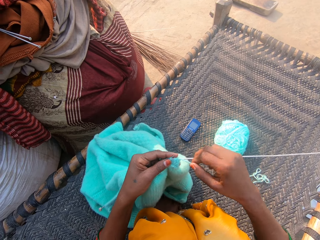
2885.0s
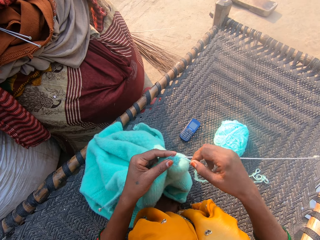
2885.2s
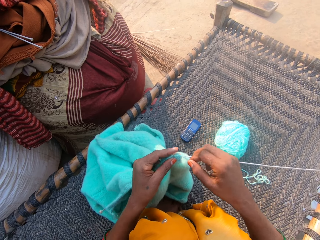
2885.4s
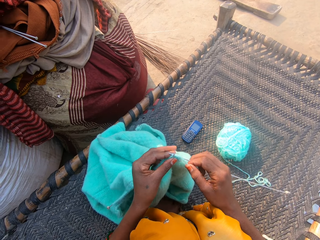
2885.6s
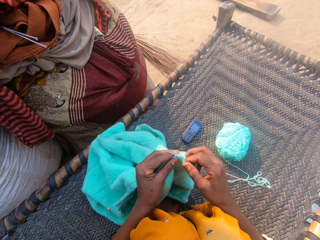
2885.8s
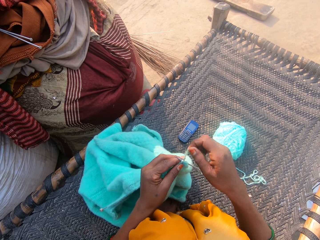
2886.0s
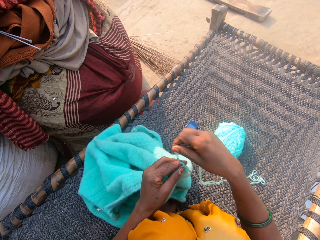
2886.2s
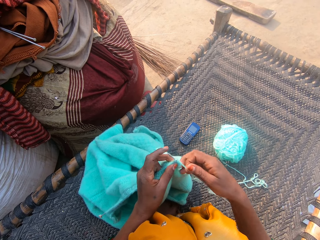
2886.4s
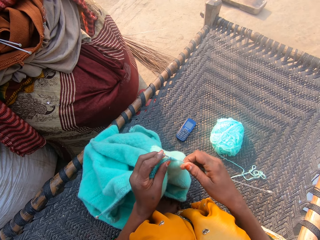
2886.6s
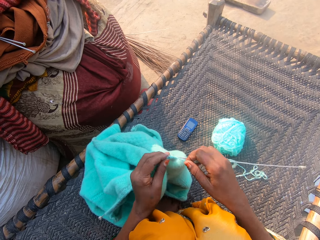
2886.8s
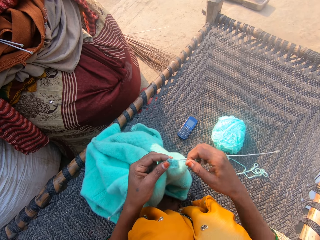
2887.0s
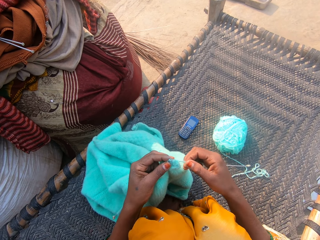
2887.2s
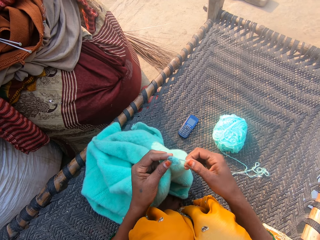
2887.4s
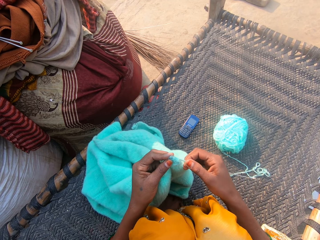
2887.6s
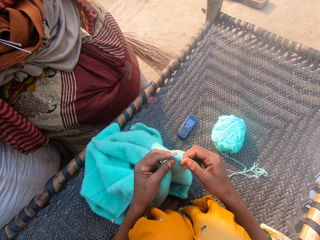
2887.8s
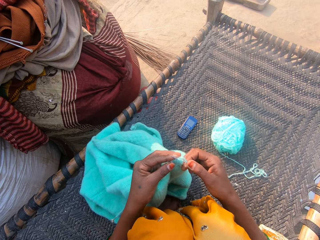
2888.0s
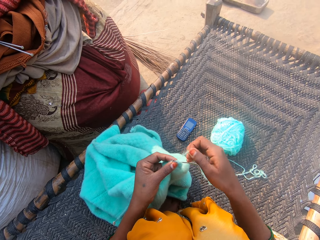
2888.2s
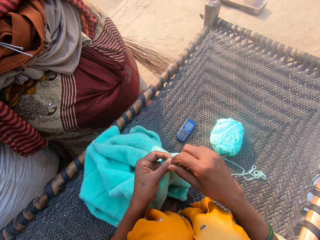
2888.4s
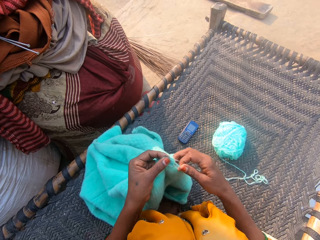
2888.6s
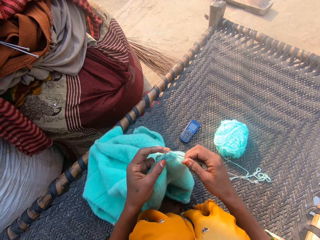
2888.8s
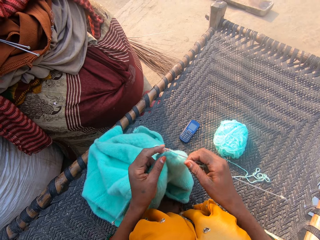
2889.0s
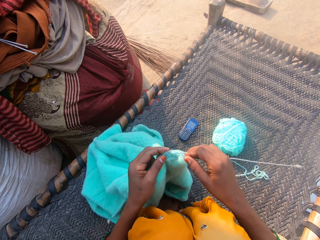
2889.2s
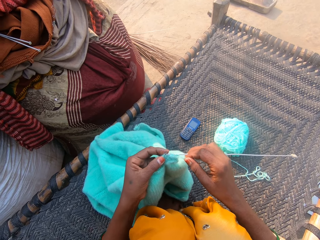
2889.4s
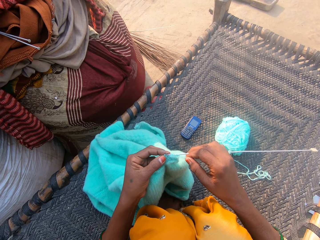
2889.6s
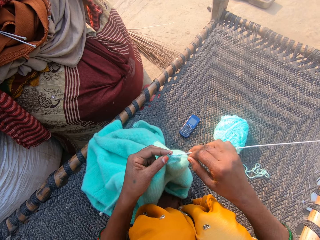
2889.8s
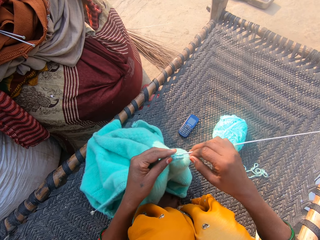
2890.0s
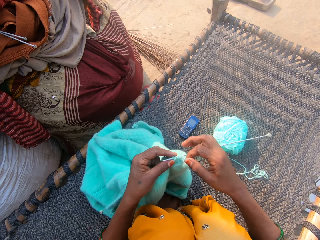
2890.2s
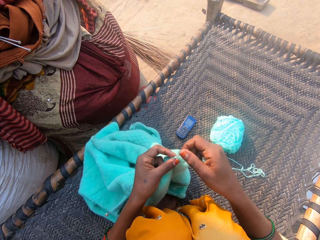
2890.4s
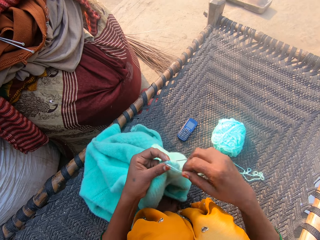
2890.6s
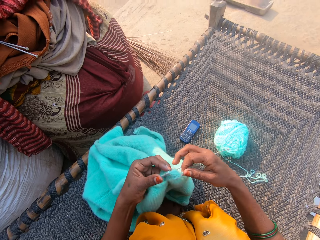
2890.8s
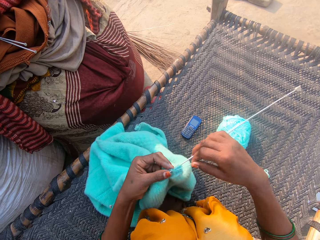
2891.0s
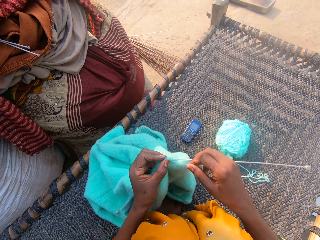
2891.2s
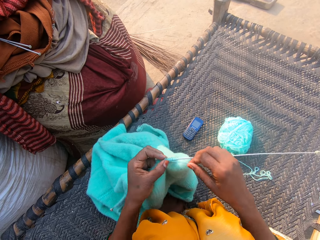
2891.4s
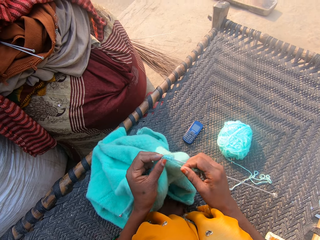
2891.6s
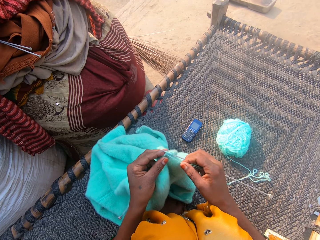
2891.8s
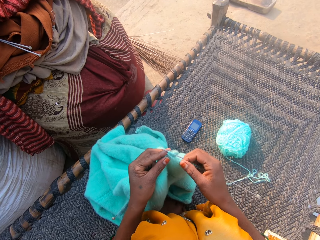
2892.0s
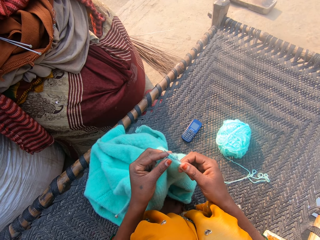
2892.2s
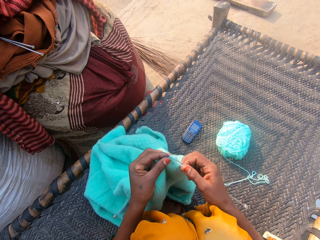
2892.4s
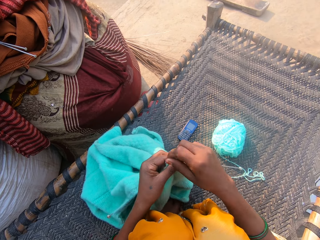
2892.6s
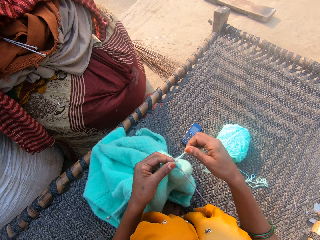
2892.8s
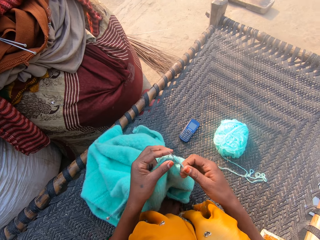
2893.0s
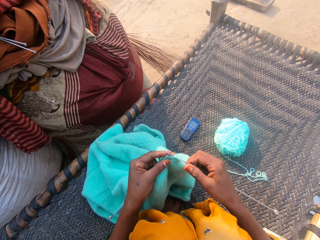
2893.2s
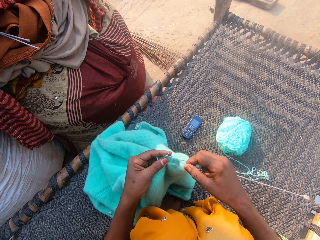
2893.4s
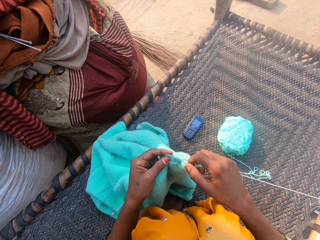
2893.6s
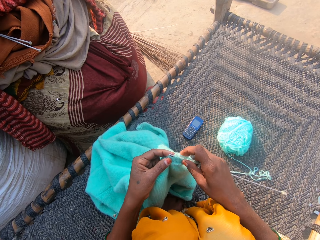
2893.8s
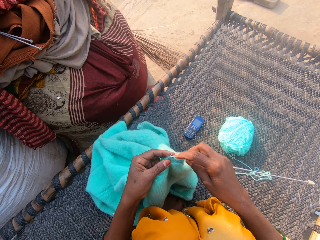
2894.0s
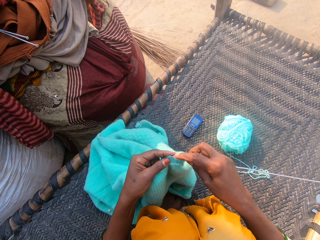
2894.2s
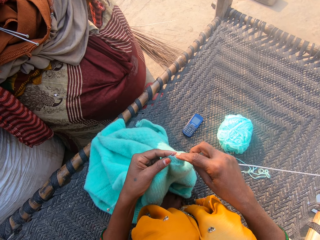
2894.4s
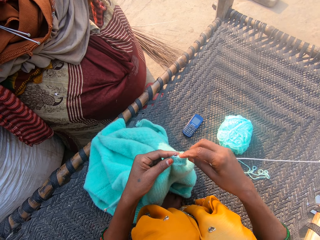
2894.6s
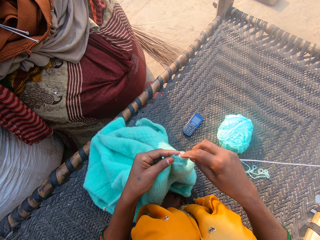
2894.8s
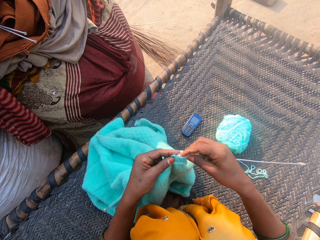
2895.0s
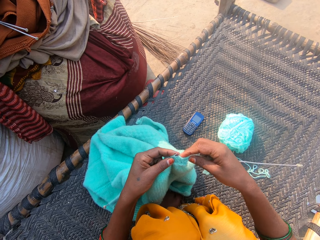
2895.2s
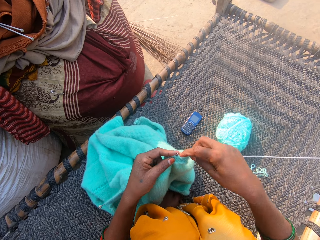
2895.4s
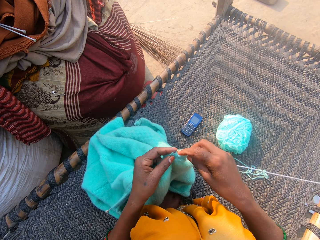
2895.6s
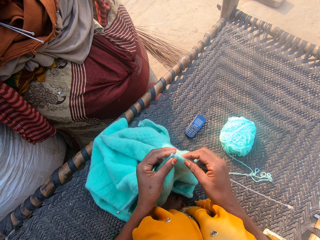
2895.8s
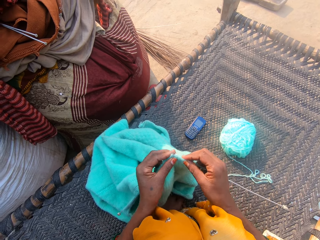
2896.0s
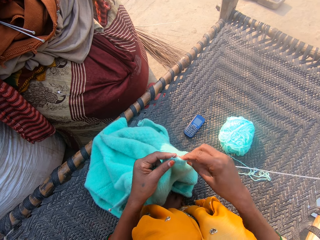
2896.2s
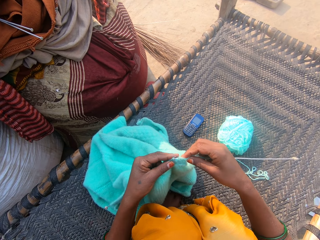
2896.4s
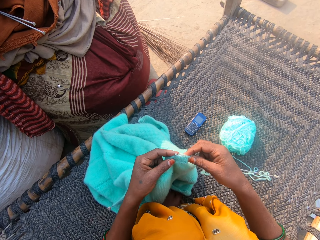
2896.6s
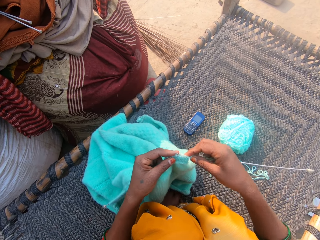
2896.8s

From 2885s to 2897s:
The camera wearer knits a cloth. They hold the yarn in place. They knit the cloth. They hold the yarn in place. They knit the cloth. They hold the yarn in place. They knit the cloth. They hold the yarn in place. They knit the cloth.

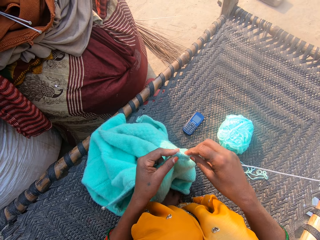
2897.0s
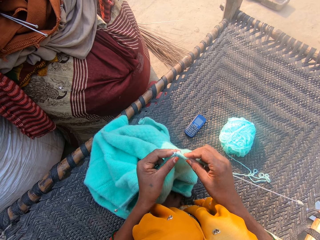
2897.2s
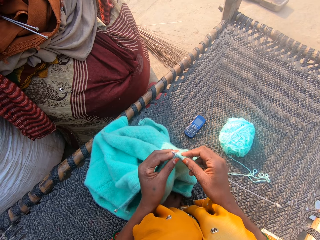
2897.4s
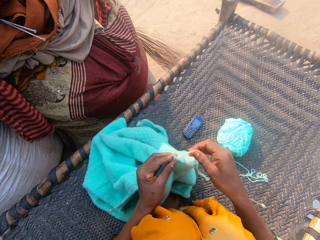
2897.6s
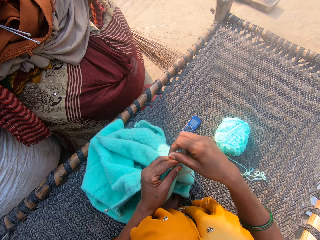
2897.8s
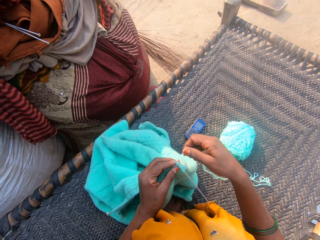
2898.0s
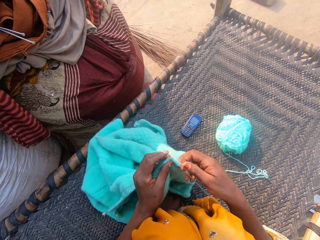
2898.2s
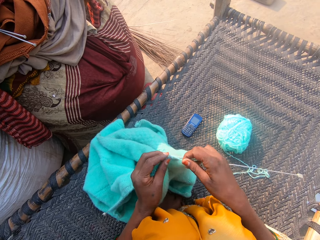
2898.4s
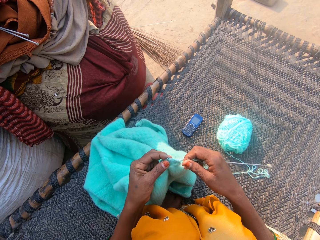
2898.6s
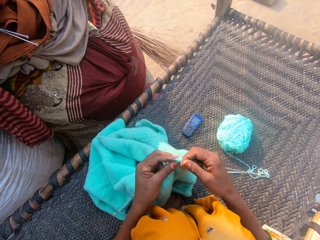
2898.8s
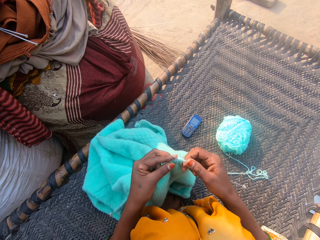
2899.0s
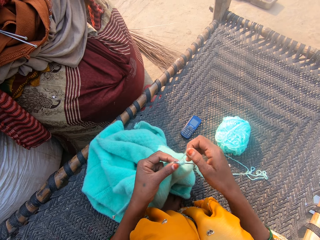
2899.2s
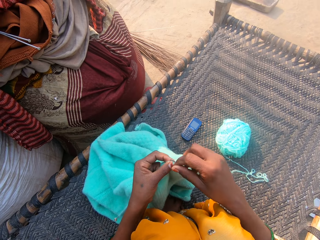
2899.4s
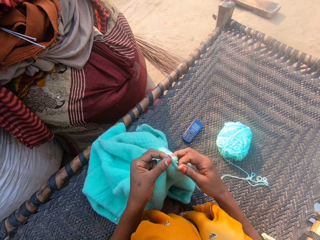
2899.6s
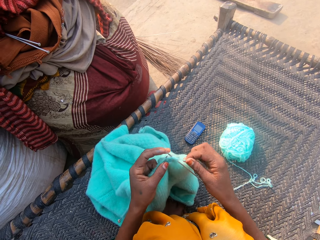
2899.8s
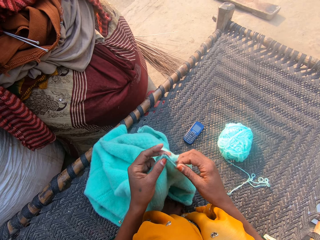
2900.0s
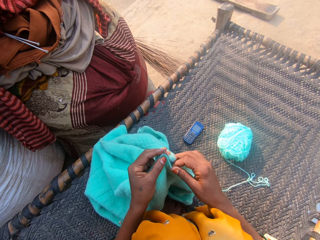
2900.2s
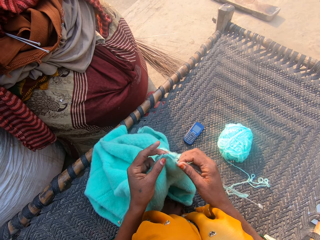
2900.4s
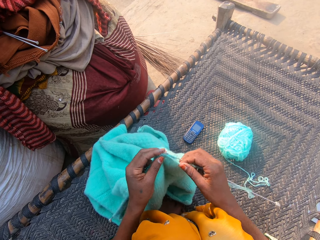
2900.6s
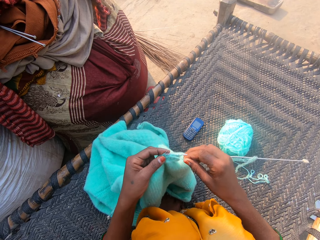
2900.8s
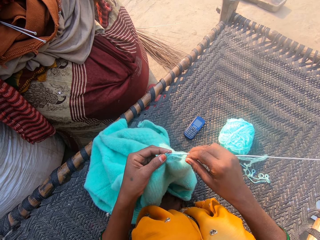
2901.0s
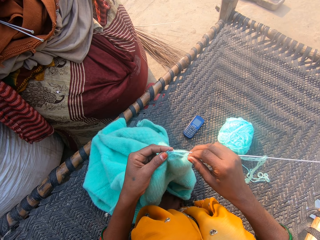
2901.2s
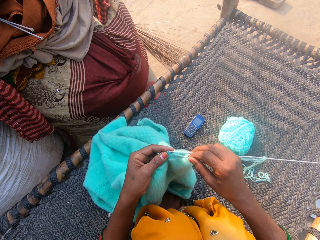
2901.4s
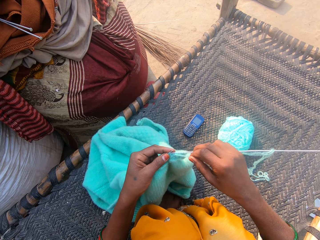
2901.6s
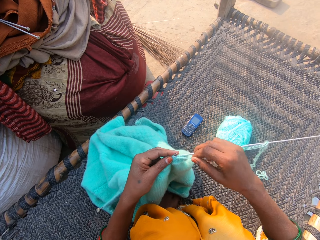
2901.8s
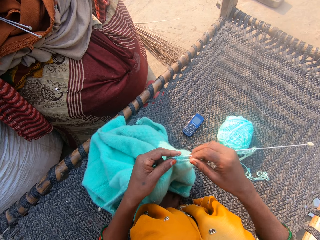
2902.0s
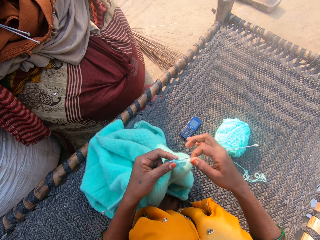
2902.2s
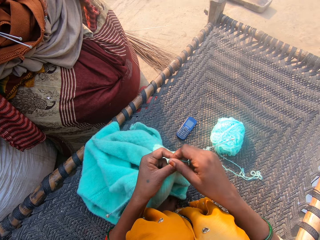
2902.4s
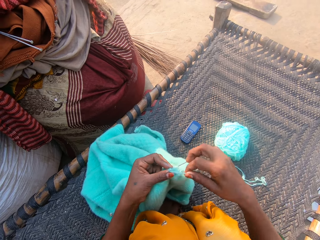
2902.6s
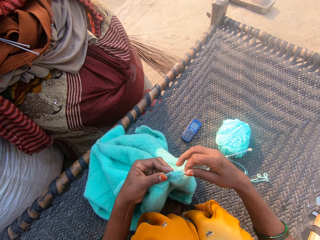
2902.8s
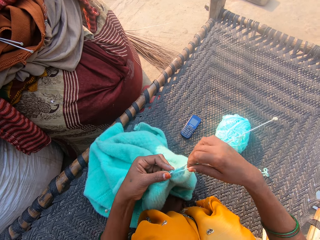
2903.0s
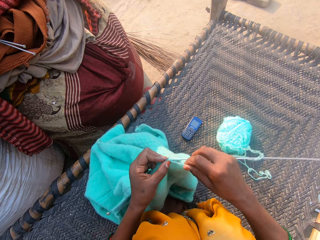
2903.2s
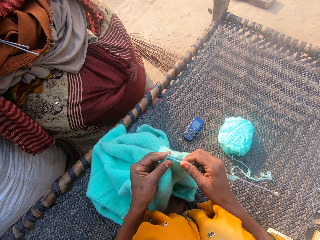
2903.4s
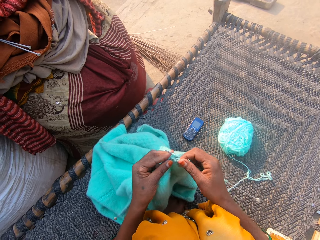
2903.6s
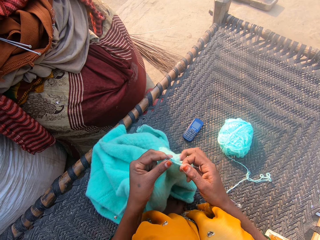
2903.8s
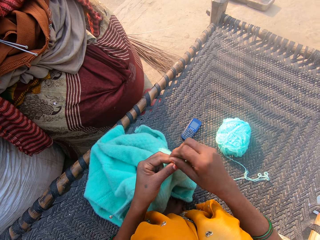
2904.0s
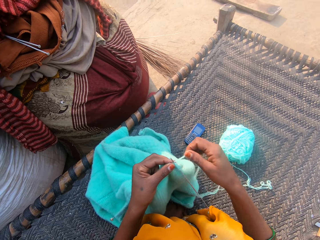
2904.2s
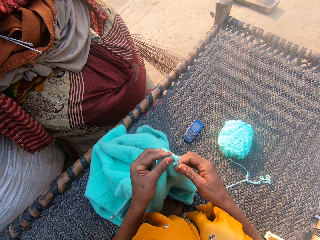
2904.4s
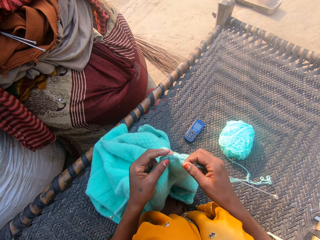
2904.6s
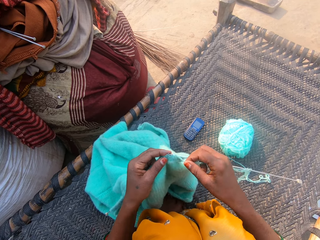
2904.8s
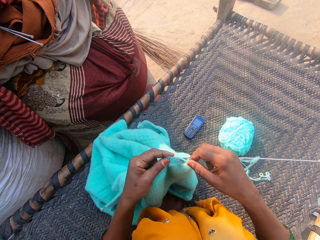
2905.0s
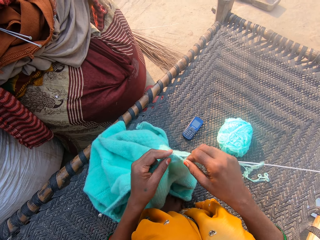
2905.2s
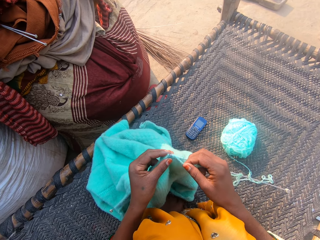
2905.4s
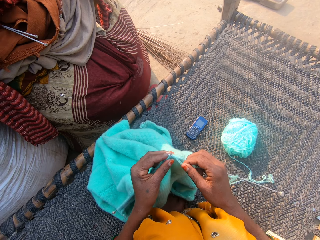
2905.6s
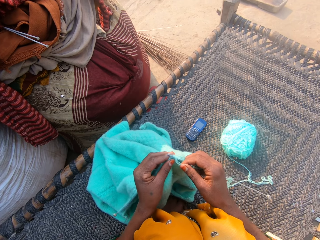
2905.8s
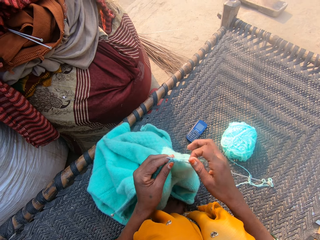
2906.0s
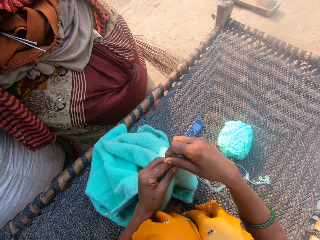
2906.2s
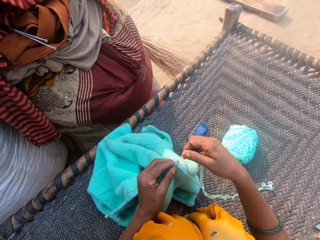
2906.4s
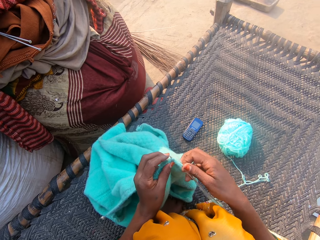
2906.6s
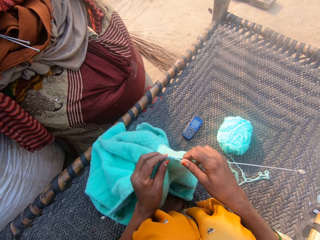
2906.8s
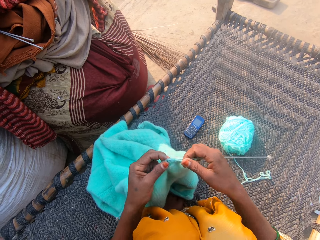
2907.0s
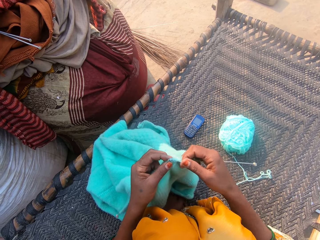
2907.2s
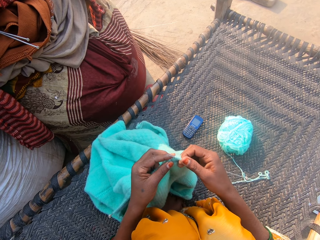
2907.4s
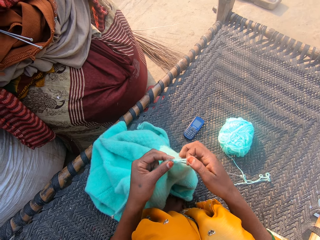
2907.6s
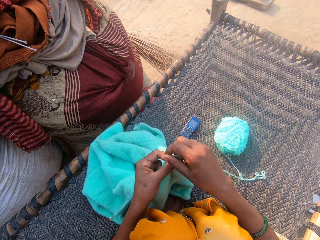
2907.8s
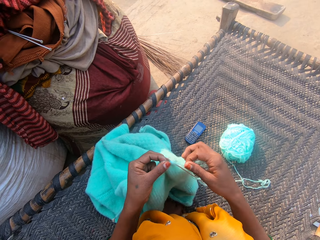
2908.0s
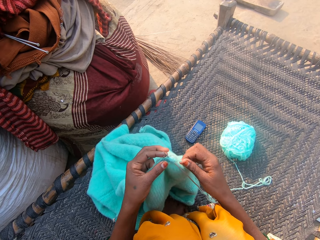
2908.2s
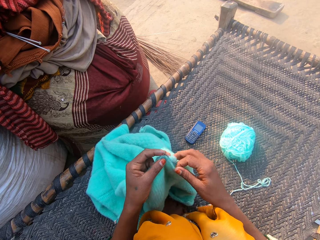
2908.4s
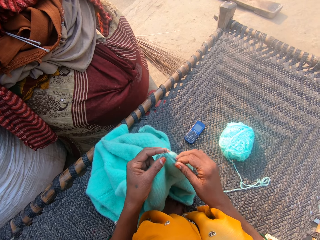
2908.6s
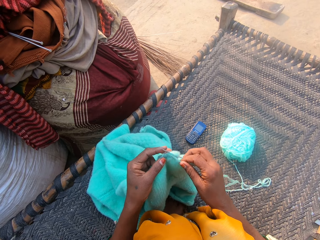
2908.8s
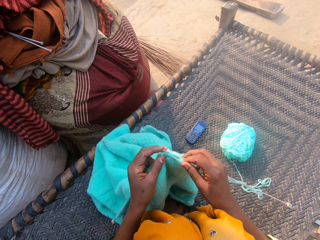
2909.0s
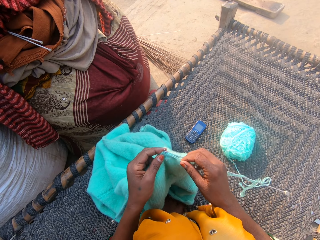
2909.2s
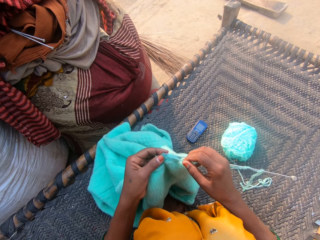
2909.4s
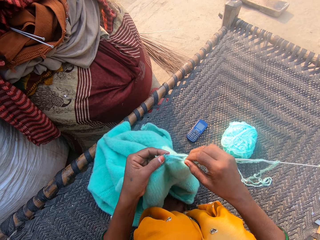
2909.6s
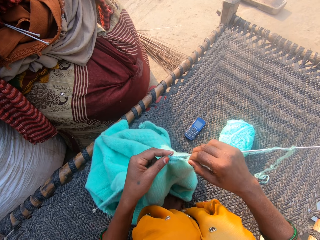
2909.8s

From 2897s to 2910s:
The camera wearer holds the yarn in place. They knit a cloth. They hold the yarn in place. They knit the cloth. They hold the yarn in place. They knit the cloth. They hold the yarn in place. They knit the cloth. They hold the yarn in place. They knit the cloth. They hold the yarn in place.
